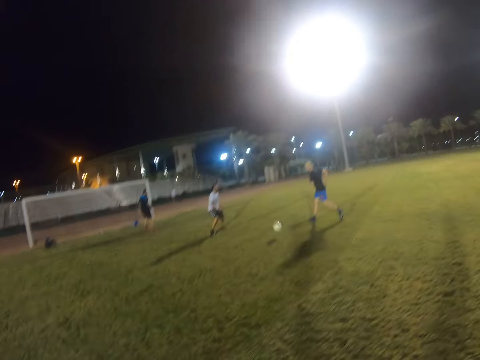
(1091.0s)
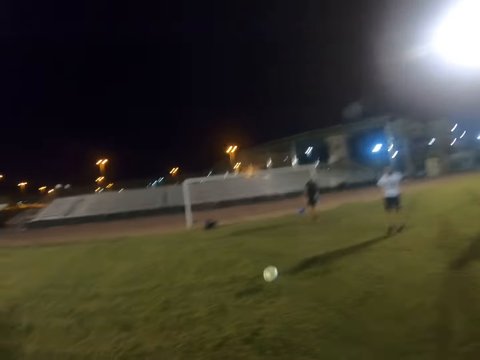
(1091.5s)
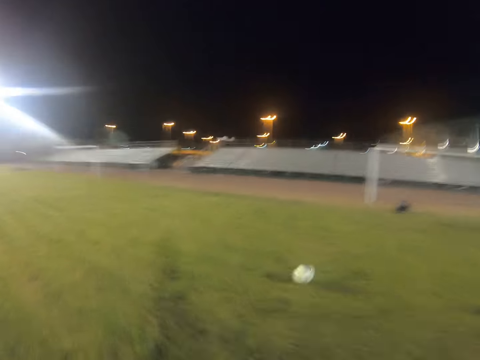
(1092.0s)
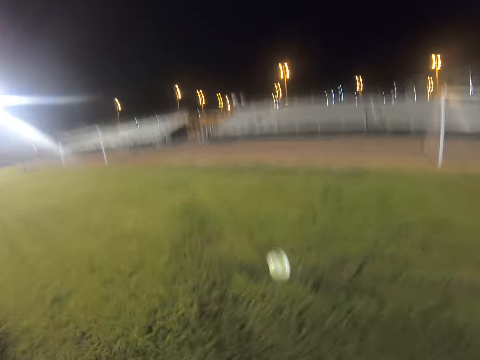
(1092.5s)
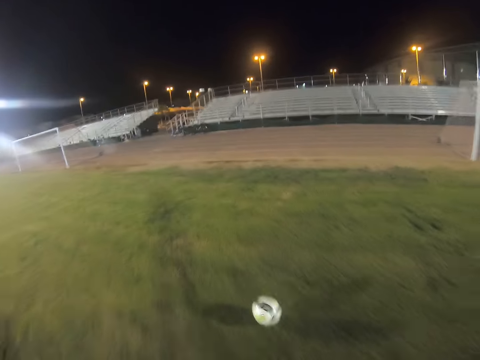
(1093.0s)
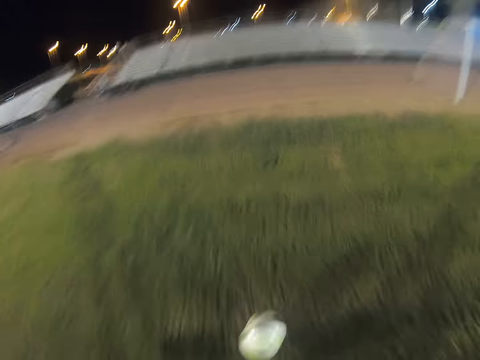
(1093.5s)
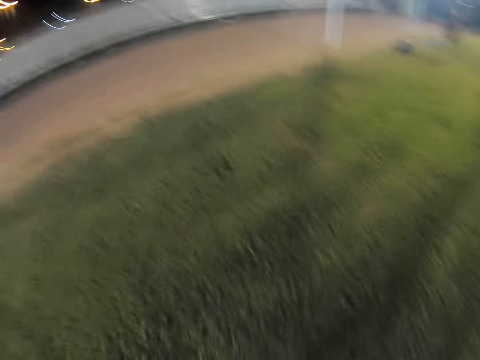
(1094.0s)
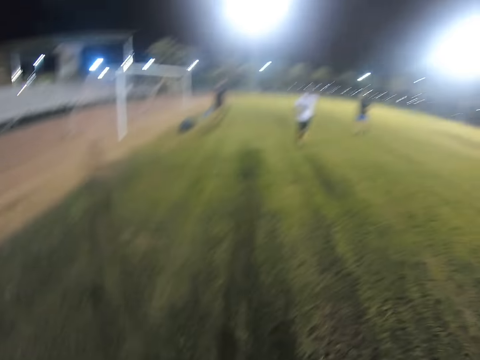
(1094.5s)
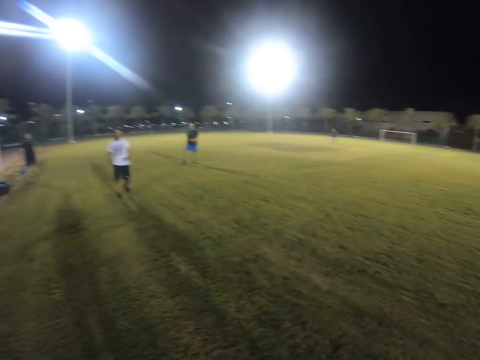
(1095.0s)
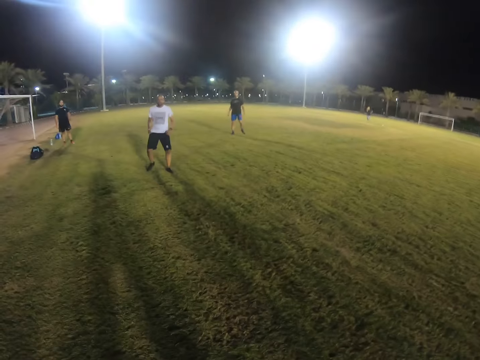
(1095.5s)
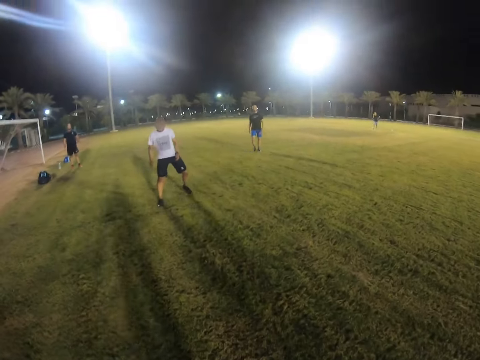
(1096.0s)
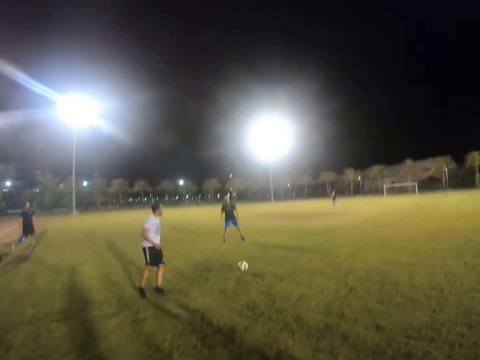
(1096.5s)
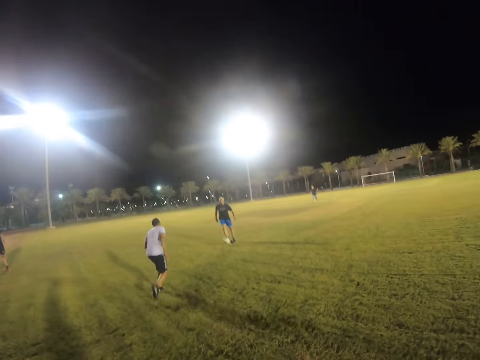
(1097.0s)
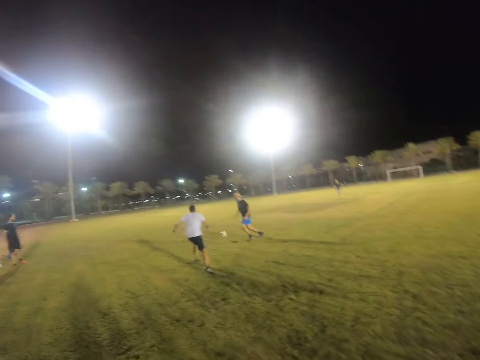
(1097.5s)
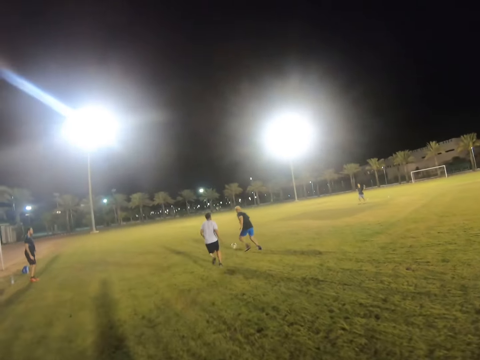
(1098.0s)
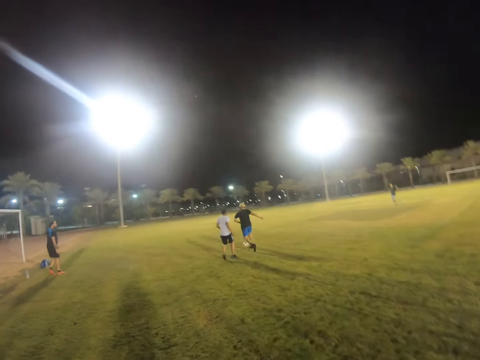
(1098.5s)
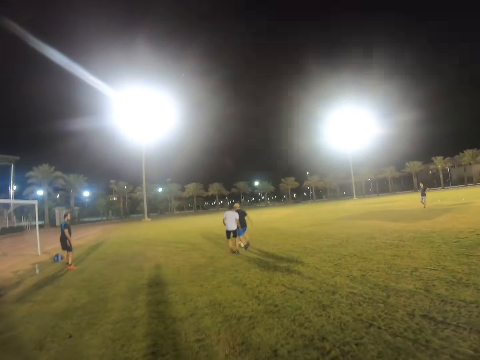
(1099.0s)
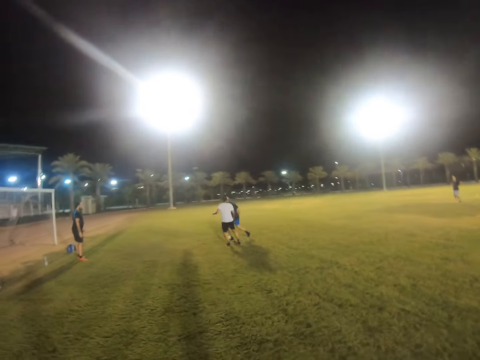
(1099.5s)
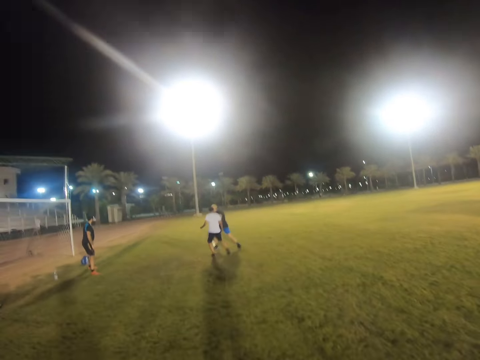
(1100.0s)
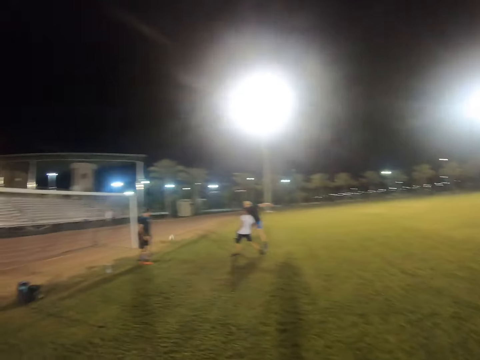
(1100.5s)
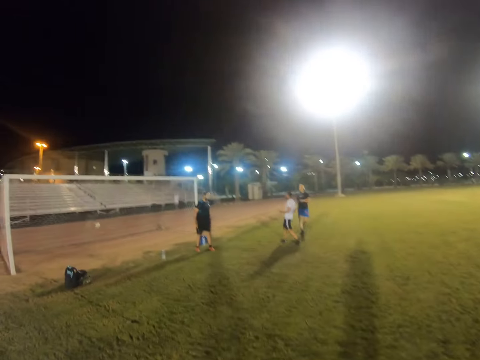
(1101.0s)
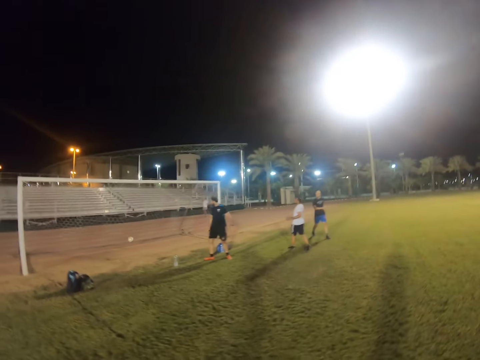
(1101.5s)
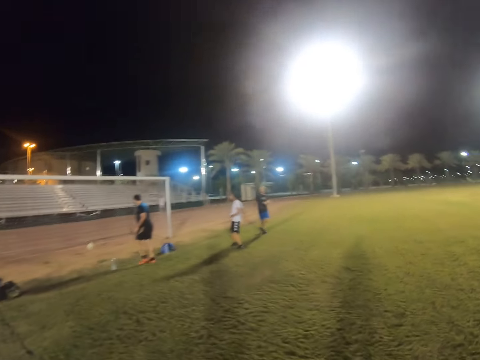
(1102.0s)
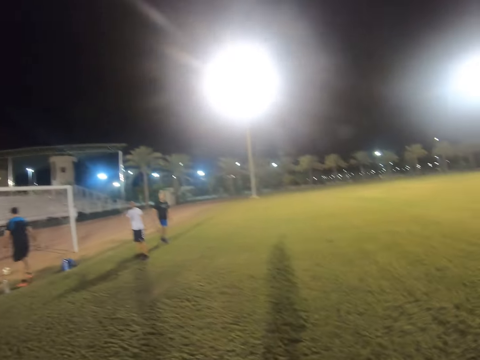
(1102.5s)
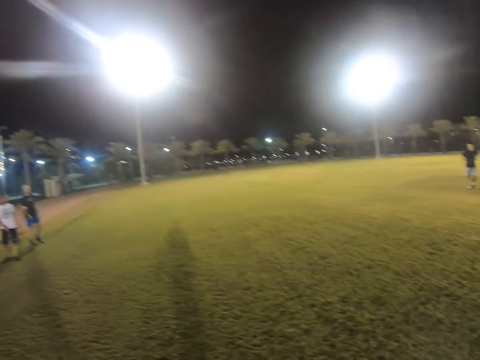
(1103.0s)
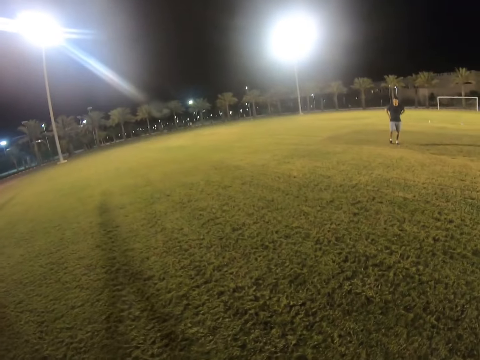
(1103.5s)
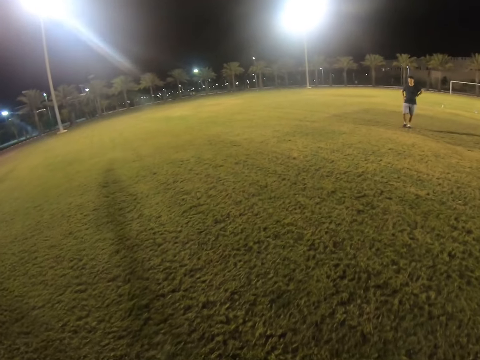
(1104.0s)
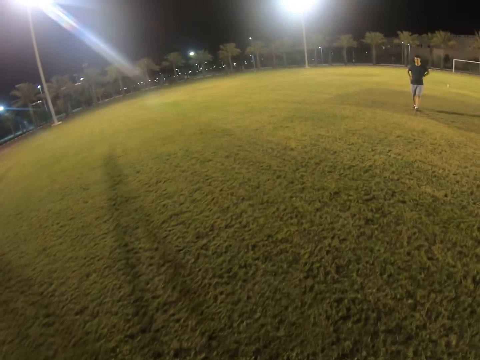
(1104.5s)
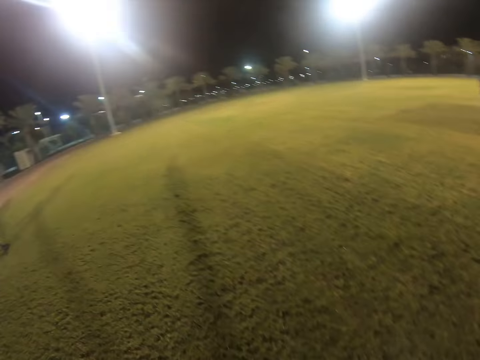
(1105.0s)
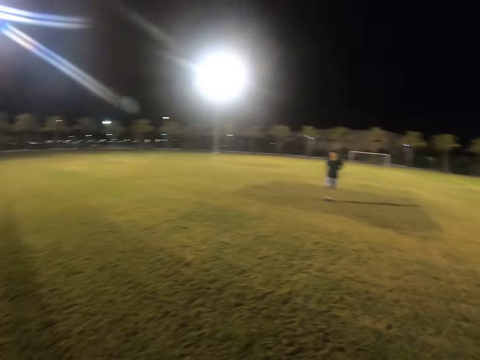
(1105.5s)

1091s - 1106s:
The camera wearer runs after the ball. They hit the ball. A man plays with the ball, scores a goal, and kicks the ball. The camera wearer walks in the field.

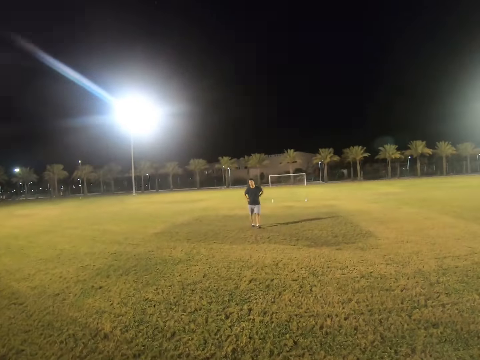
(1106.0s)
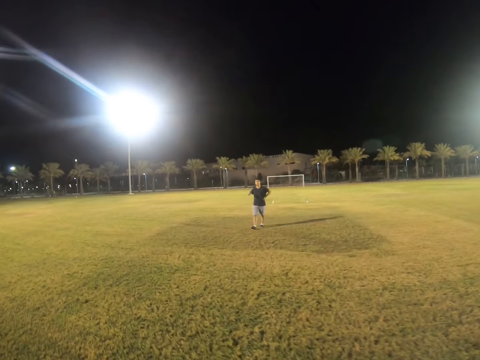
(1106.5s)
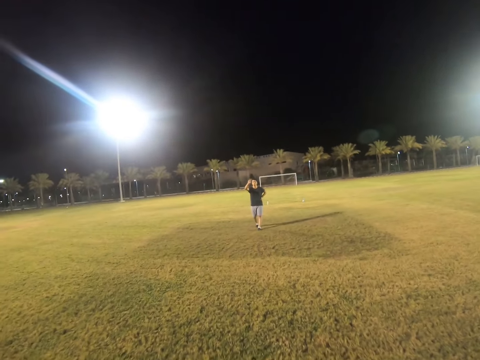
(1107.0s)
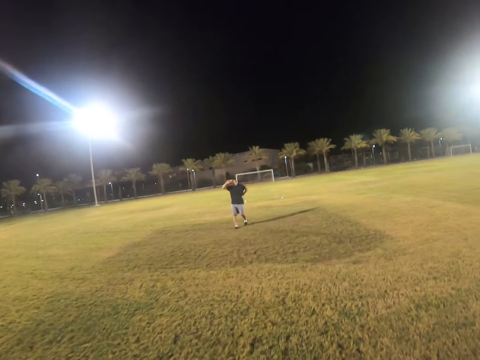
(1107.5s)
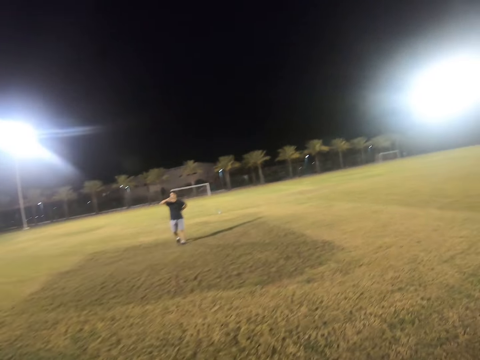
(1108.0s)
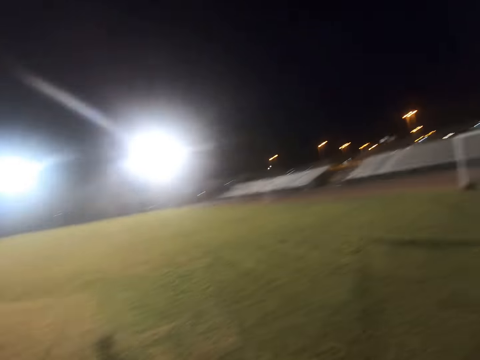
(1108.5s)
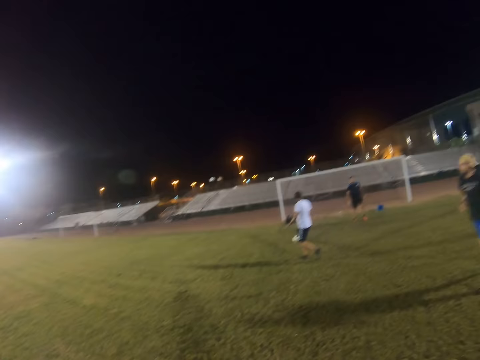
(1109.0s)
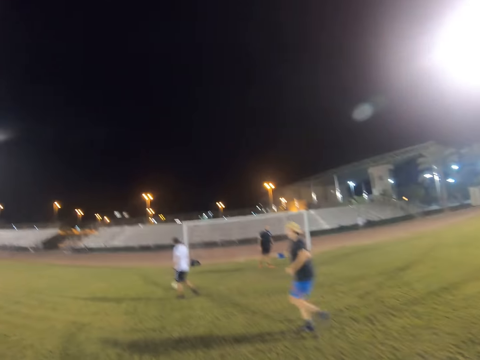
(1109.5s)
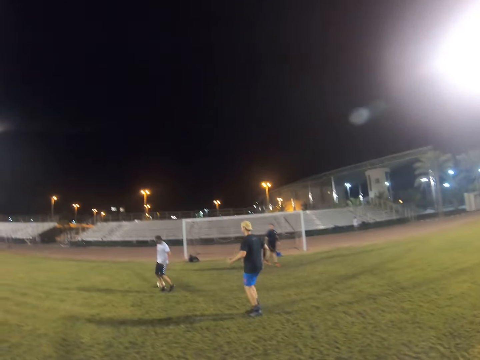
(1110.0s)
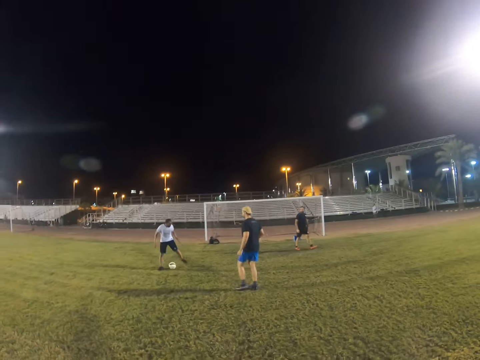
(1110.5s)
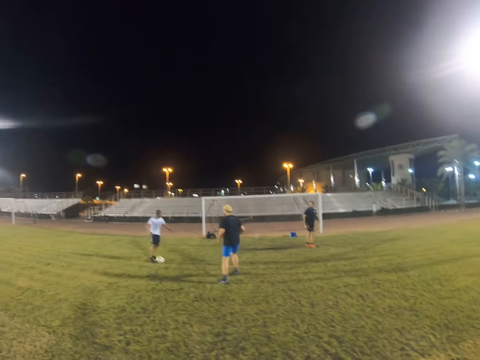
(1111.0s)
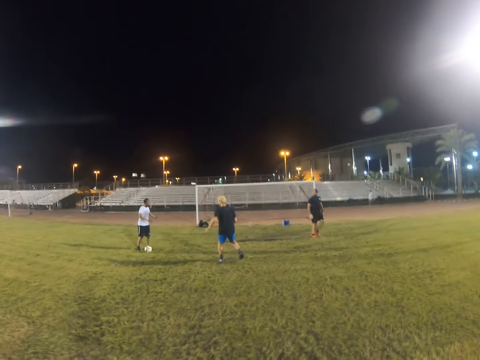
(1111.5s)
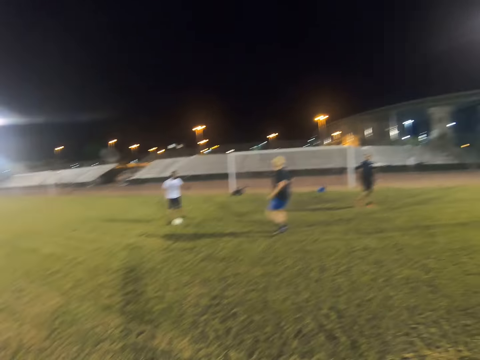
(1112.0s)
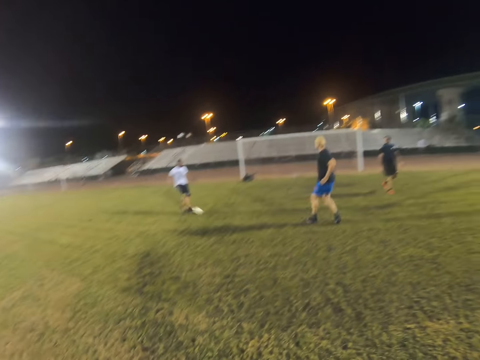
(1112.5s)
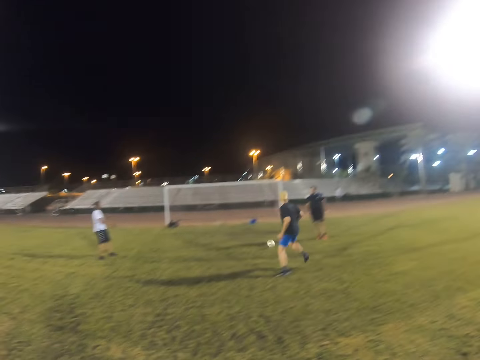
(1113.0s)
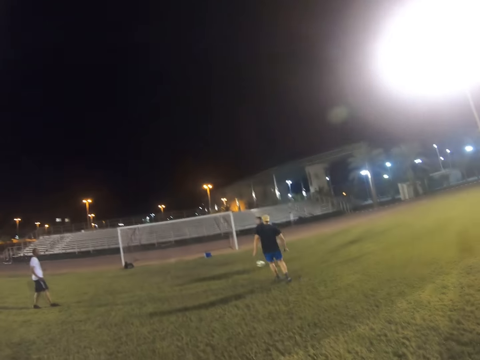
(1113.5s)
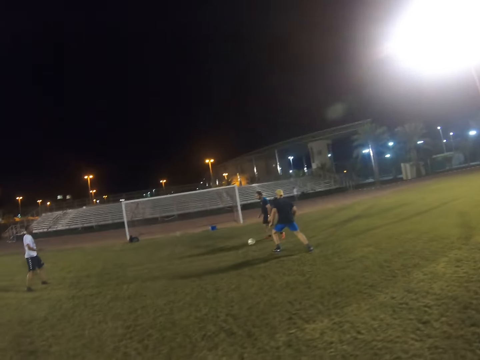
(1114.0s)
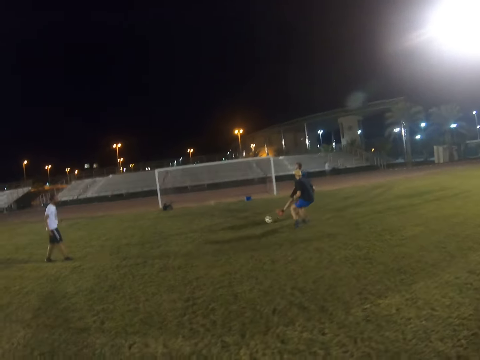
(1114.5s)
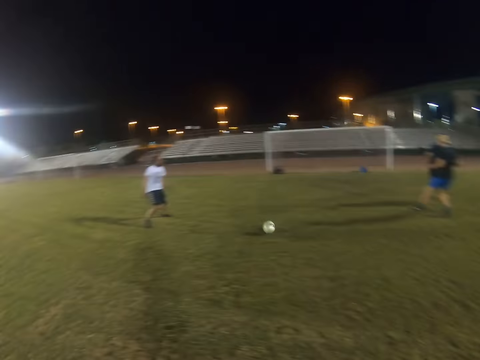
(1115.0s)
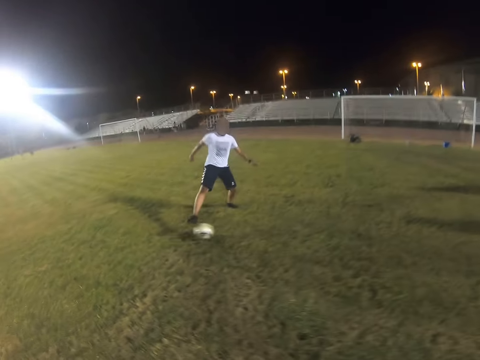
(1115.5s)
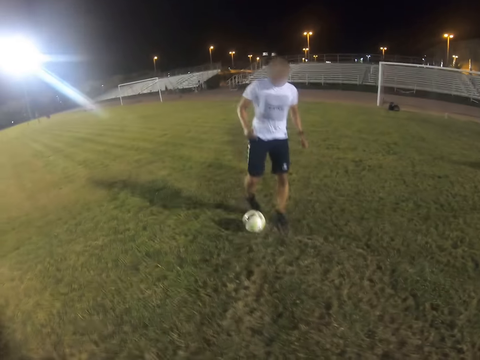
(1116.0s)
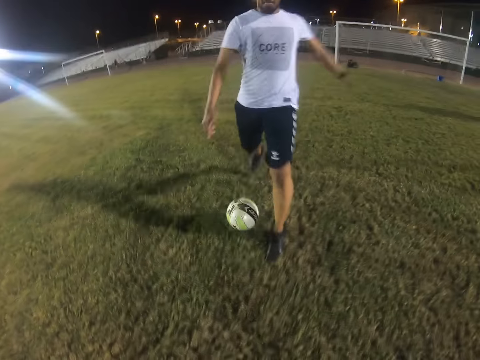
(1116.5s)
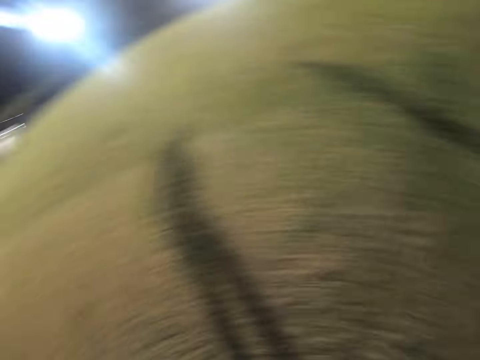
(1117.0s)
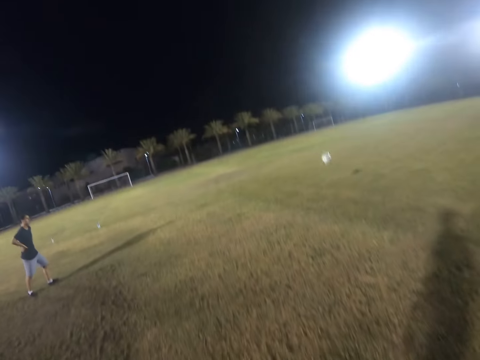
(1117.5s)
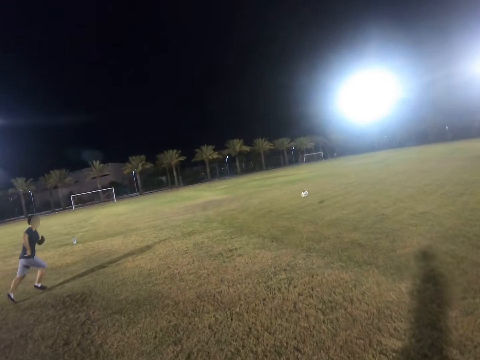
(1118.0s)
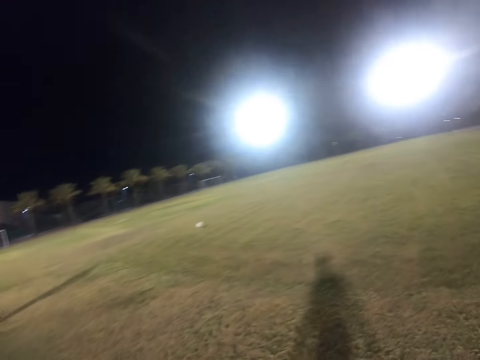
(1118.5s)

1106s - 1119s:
A man walks in the field. A person touches the head. Another person takes the ball. Another man runs in the field. A third man hits the ball. The camera wearer passes the ball to the other person. A fourth man hits the ball. The camera wearer takes the ball. The third man hits the ball.
